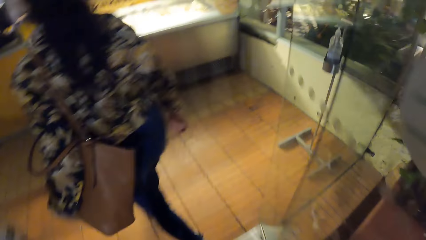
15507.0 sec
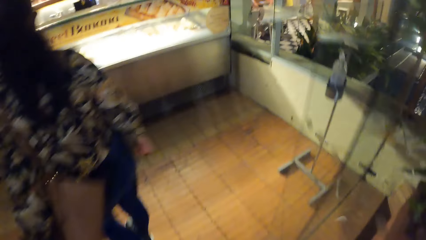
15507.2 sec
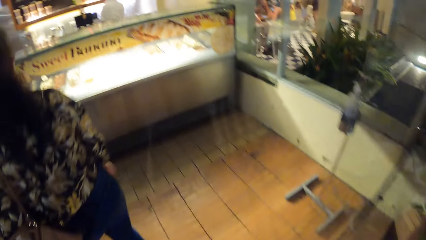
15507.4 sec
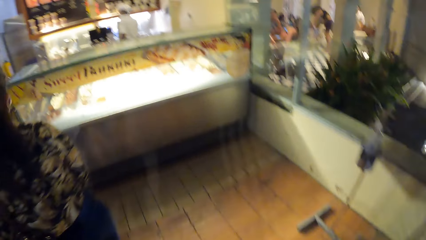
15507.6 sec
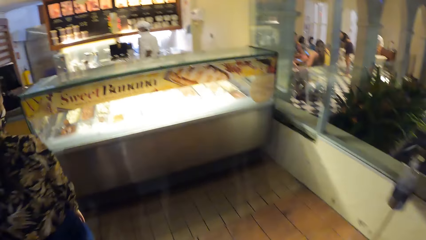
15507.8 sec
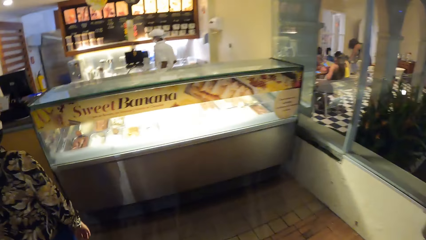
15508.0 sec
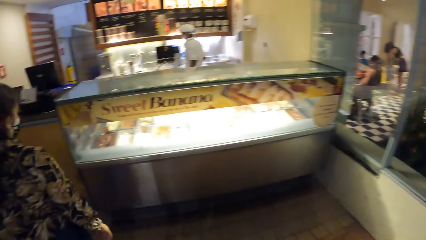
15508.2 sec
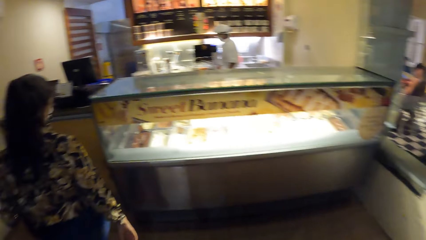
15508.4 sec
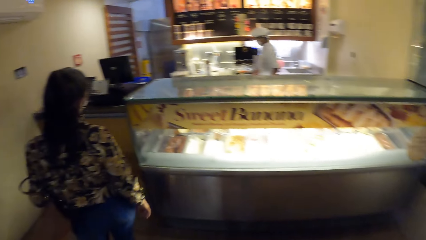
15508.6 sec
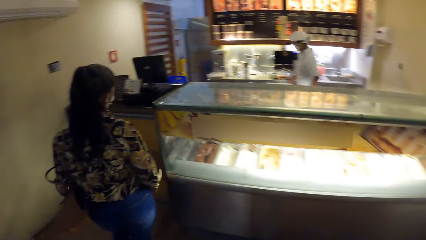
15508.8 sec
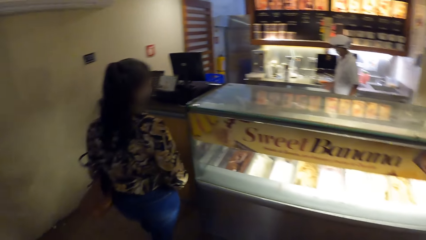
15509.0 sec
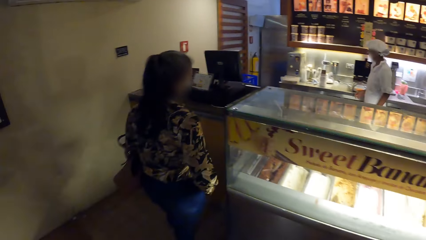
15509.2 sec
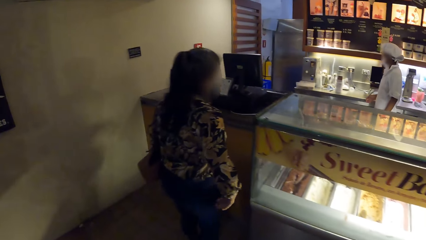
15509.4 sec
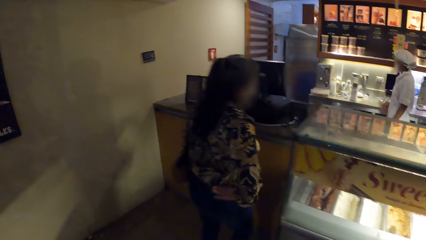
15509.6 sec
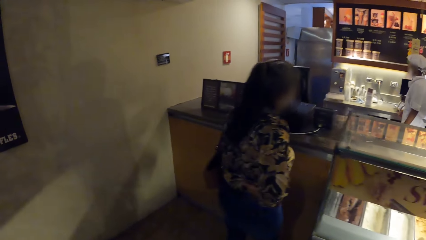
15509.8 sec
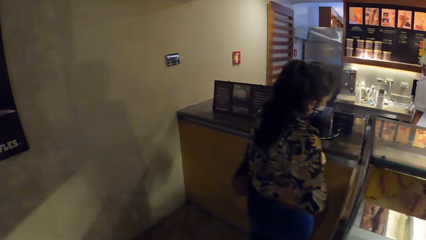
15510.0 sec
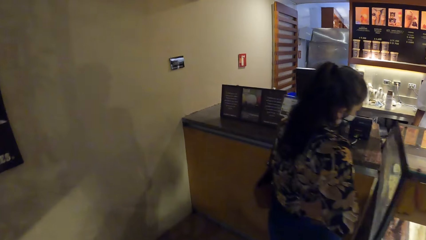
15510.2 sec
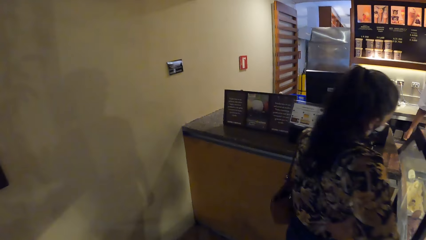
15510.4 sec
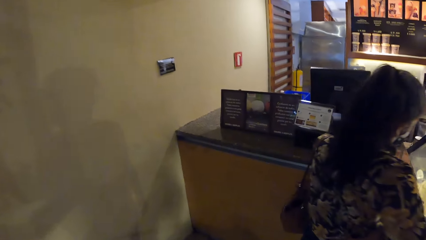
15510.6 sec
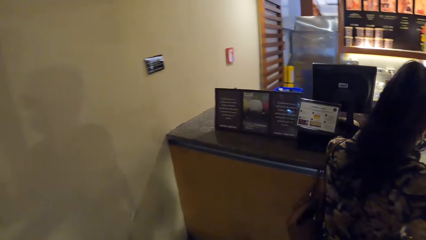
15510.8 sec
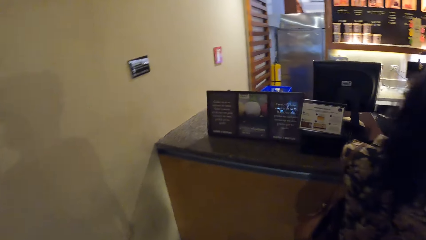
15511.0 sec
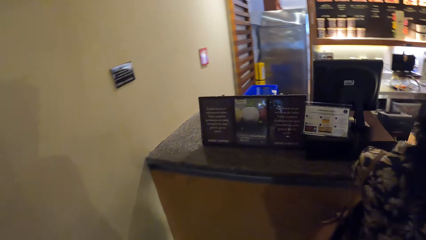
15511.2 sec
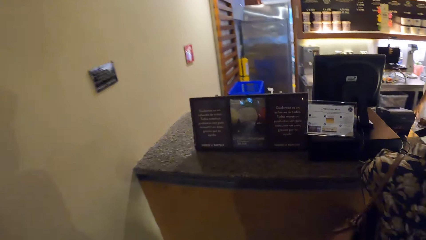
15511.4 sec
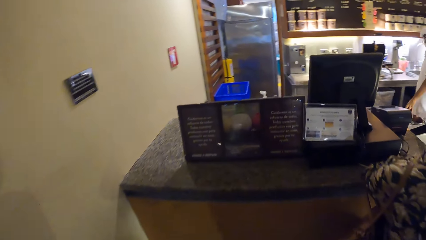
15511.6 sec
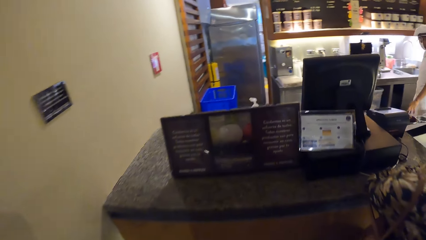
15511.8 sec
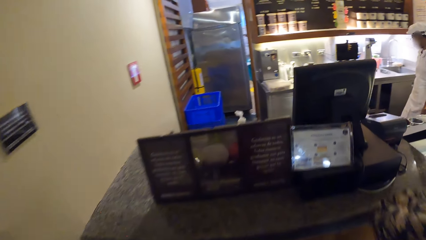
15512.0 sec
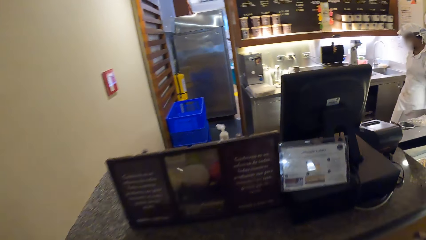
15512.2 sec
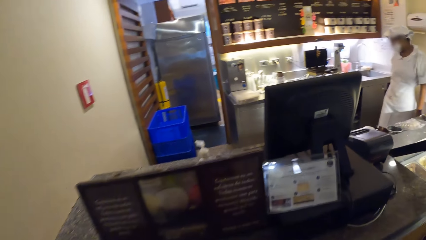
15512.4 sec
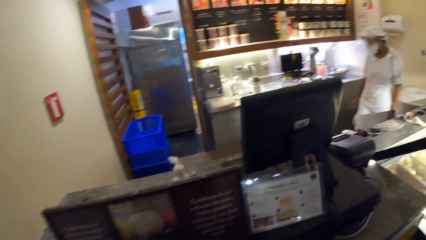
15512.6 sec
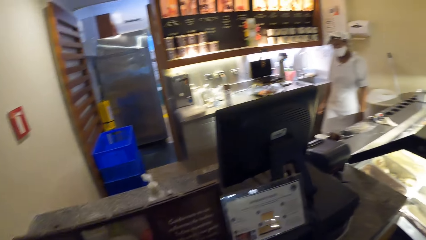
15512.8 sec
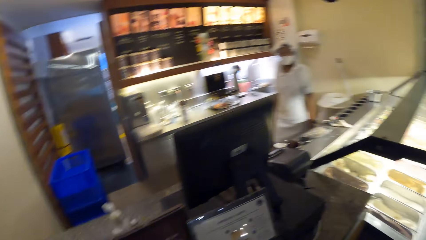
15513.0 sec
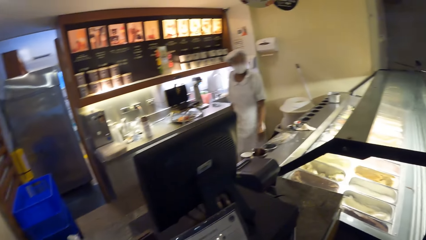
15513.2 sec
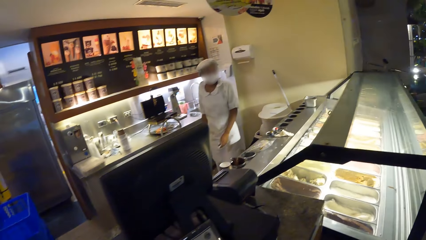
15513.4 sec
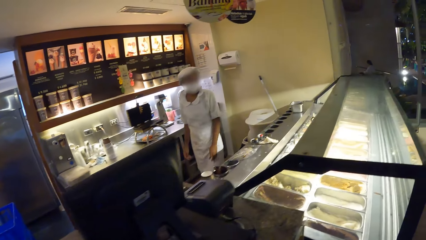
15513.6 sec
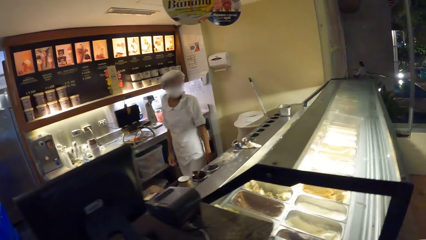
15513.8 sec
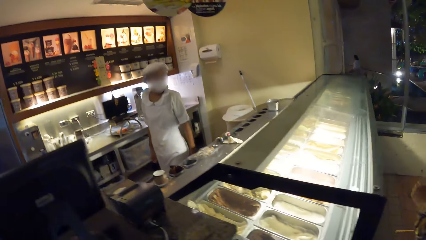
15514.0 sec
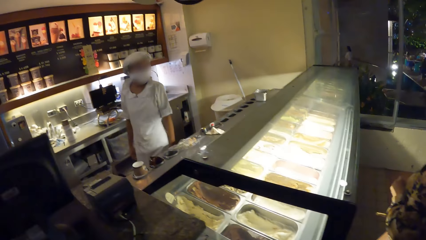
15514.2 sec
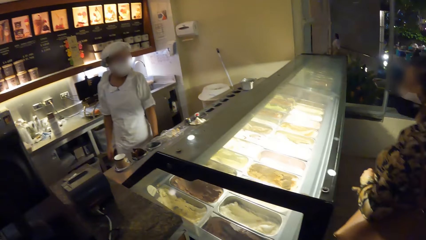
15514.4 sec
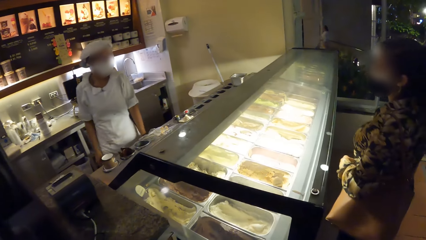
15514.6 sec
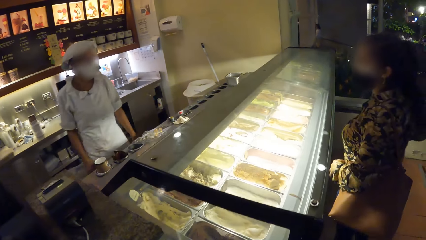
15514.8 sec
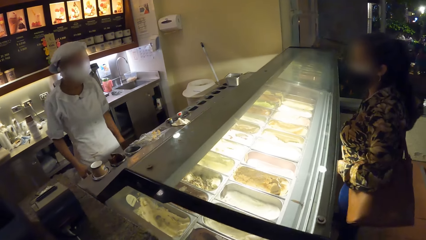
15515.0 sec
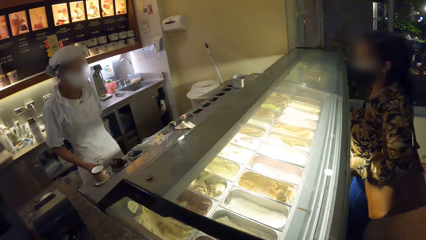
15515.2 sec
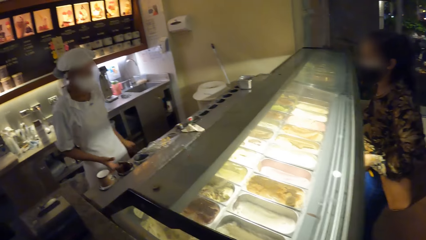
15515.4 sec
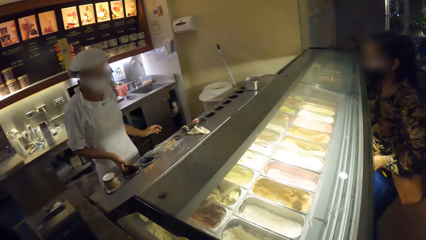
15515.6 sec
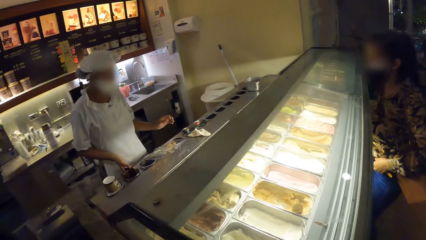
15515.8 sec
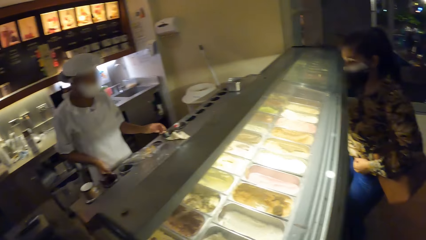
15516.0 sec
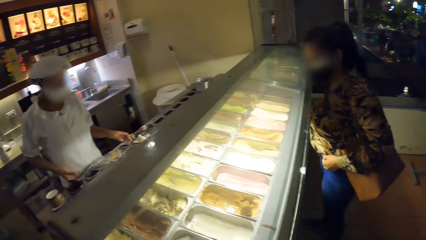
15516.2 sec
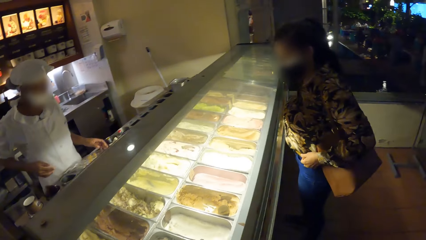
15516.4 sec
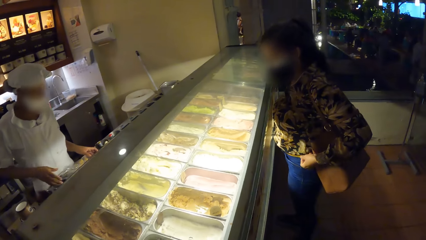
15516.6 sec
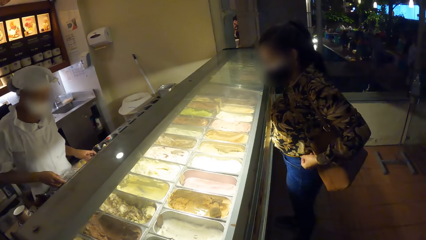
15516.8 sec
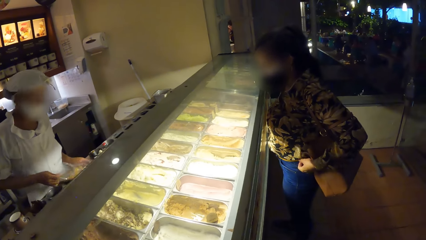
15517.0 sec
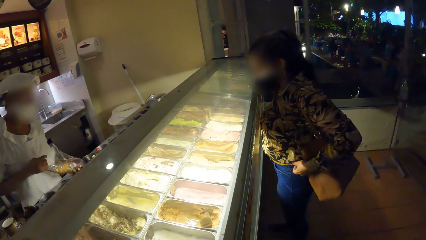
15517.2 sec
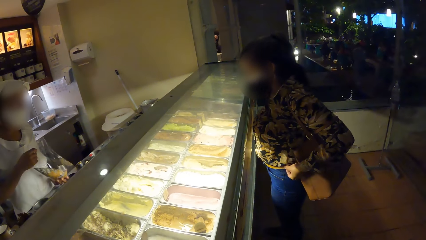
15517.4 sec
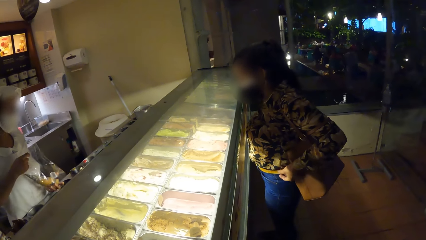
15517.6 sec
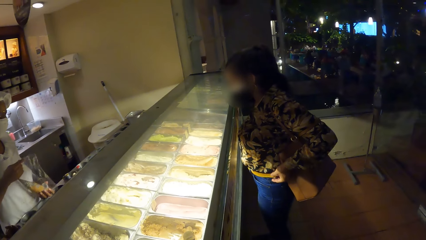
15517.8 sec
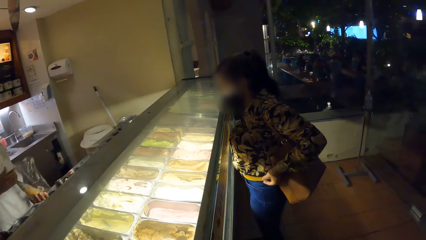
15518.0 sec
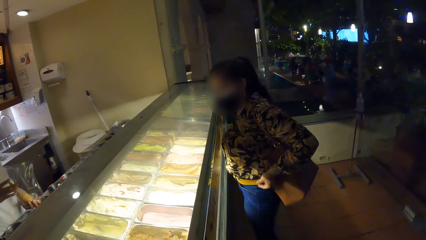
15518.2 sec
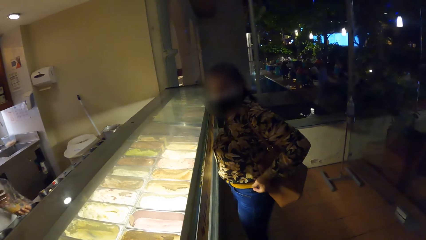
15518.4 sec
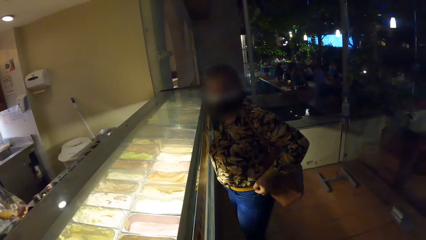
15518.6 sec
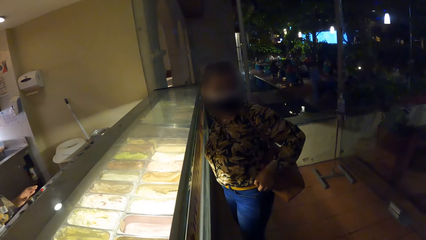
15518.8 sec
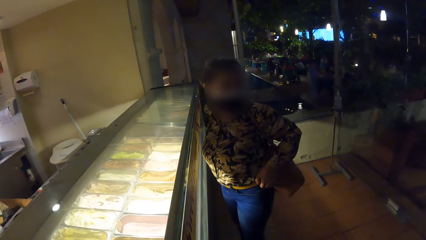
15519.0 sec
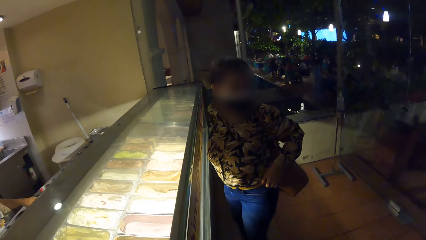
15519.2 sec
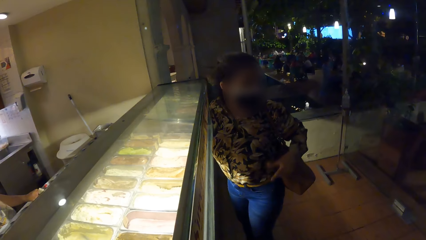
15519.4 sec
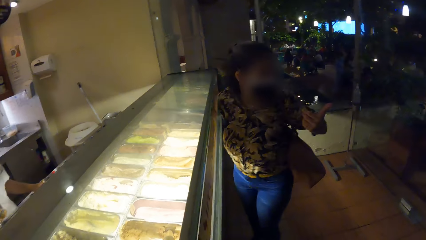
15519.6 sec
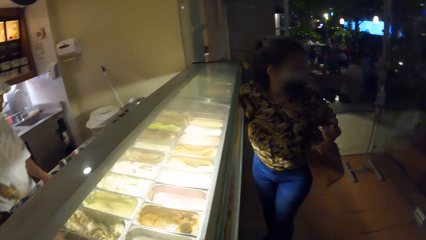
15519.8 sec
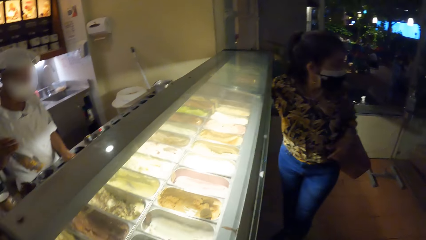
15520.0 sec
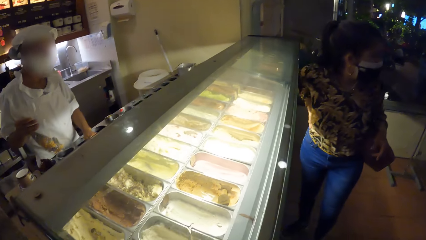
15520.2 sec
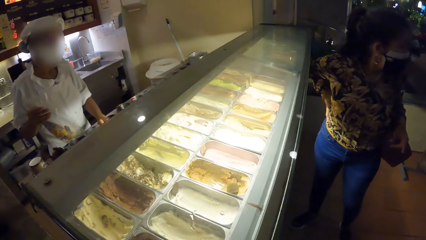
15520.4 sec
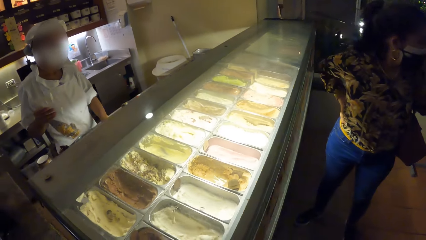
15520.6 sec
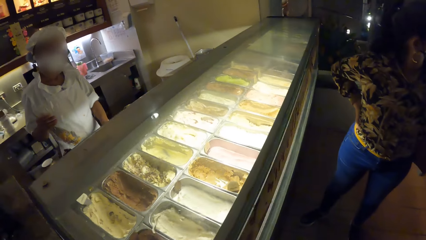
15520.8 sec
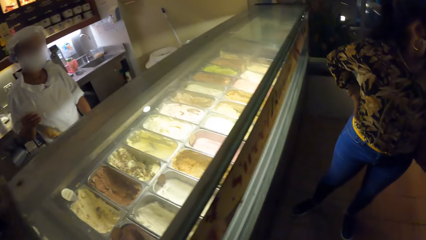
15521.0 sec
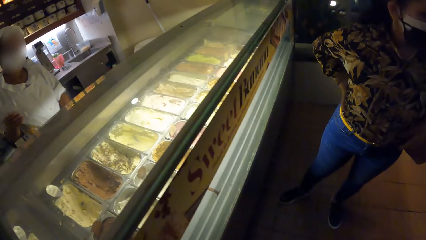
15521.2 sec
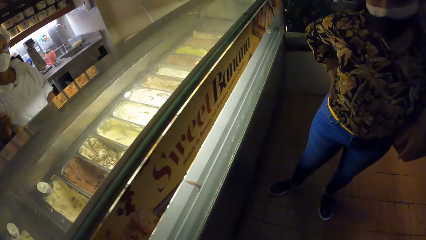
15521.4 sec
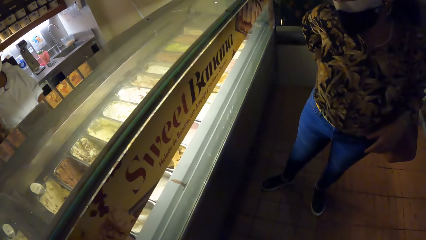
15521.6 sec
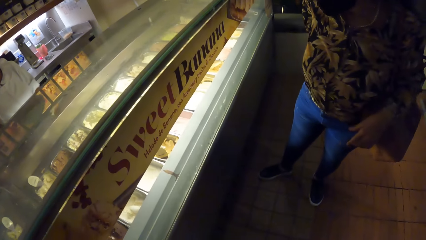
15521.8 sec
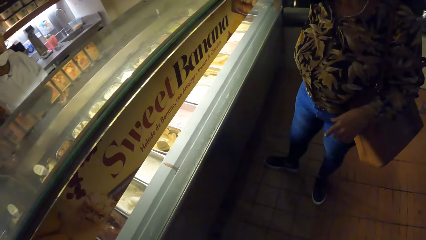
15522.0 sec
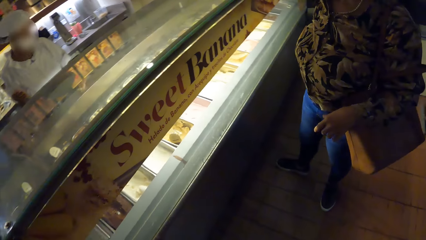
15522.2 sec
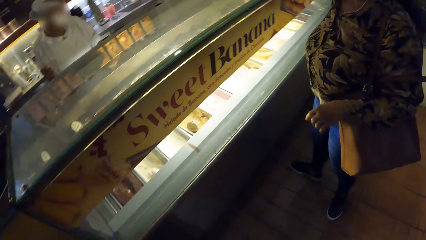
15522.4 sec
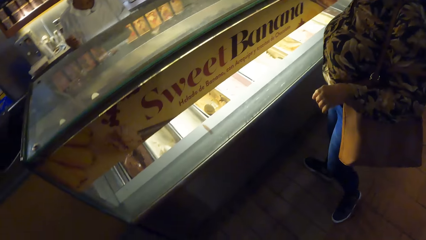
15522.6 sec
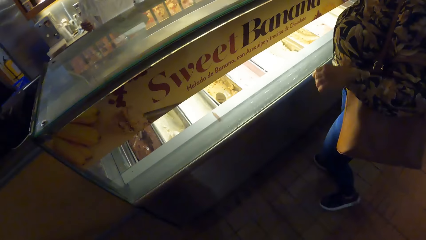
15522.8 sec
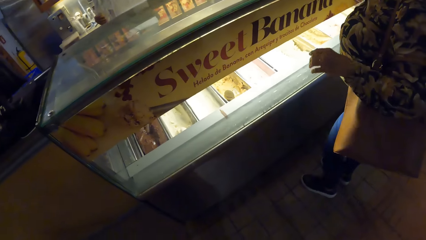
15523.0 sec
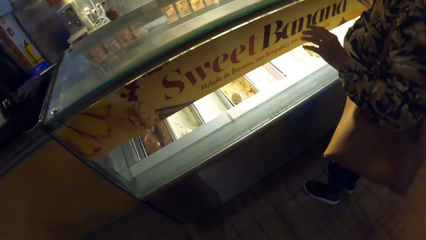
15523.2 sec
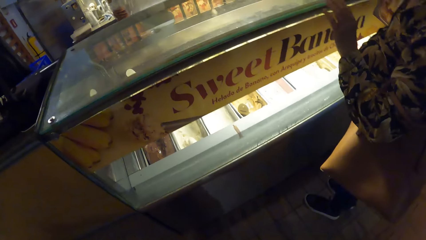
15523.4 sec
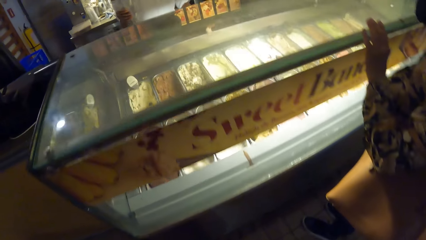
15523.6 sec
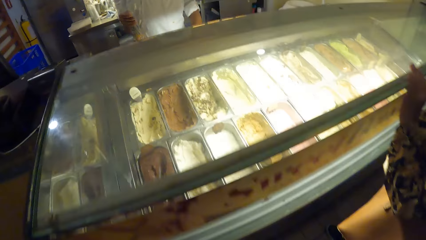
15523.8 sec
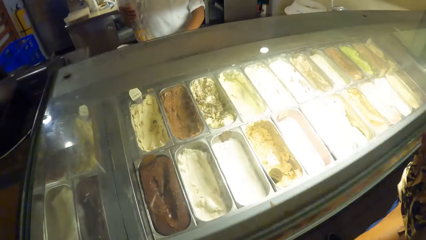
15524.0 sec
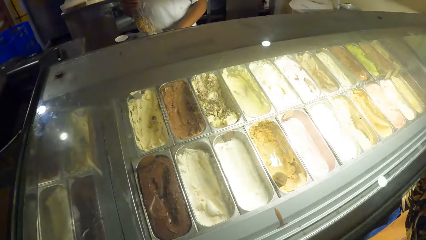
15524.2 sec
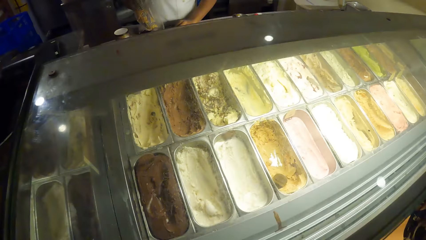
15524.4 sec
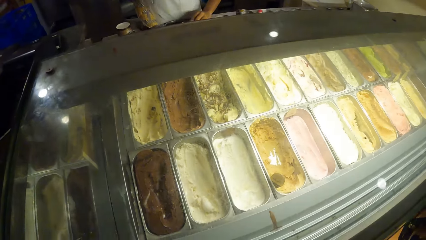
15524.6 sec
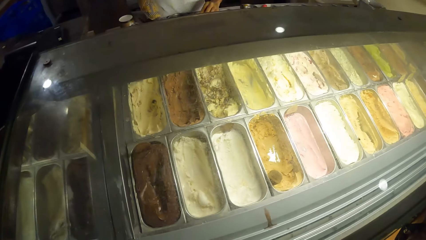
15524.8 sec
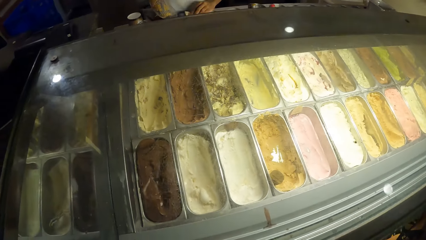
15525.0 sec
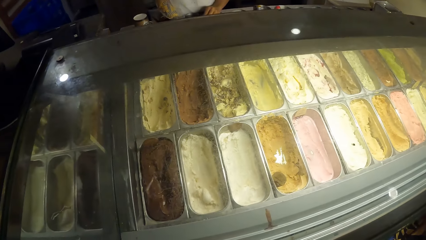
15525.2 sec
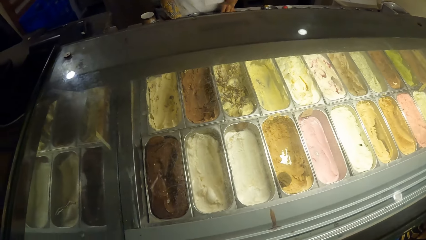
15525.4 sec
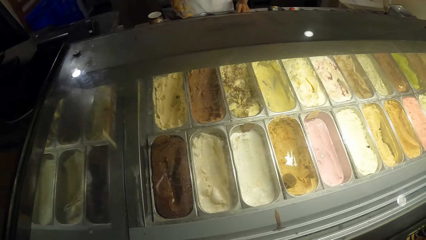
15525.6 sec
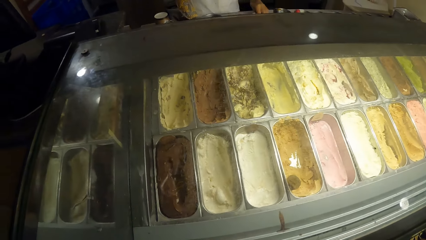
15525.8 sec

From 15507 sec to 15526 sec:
The camera wearer walks into the ice cream shop. The woman places her right hand on her waist. The woman interacts with a man, a baker. The man touches an ice cream cone holder dispenser with his right hand. The woman adjusts a belt on her waist with her left hand. The man carries a pack of ice cream cones from the ice cream cone dispenser with both hands. The man picks a tissue from the ice cream cone dispenser with his left hand. The man cleans the ice cream cone dispenser with the tissue in his left hand. The woman places her left hand on the ice cream display freezer.
